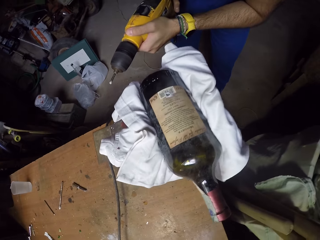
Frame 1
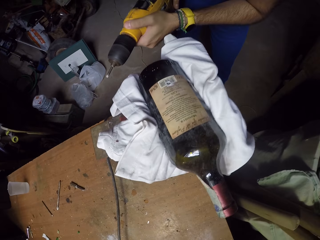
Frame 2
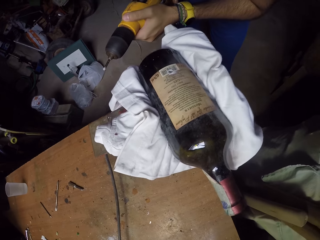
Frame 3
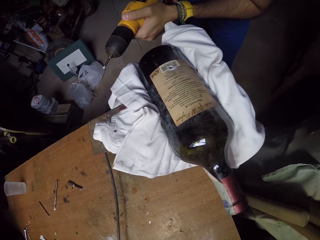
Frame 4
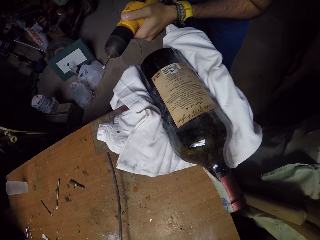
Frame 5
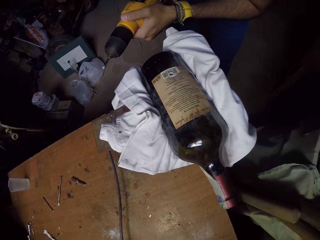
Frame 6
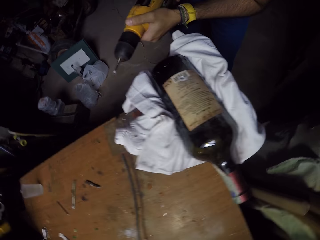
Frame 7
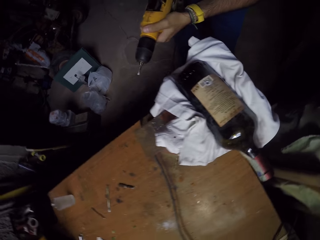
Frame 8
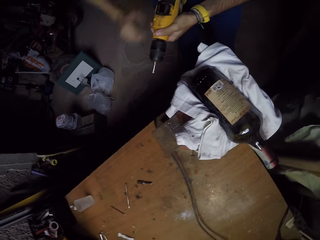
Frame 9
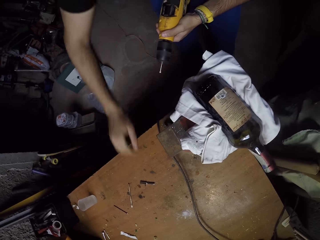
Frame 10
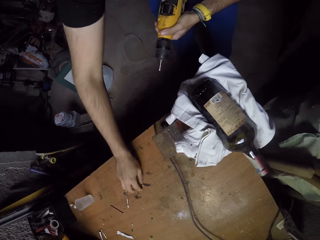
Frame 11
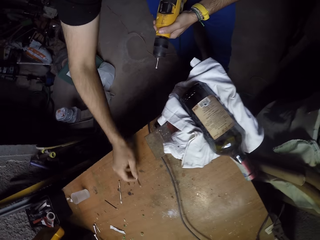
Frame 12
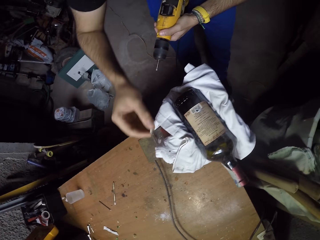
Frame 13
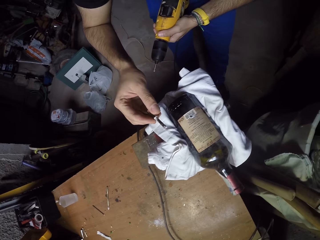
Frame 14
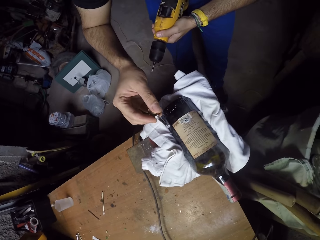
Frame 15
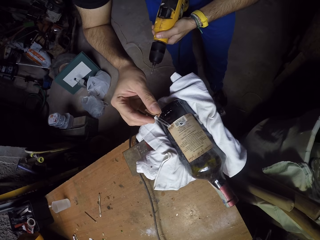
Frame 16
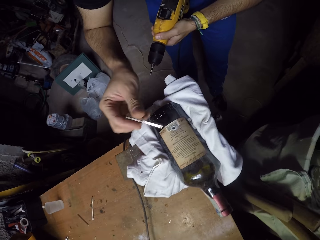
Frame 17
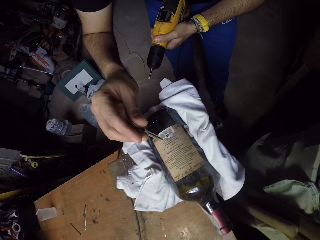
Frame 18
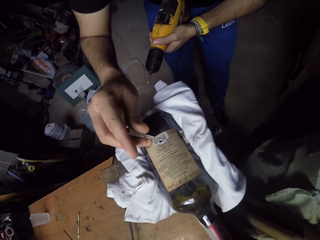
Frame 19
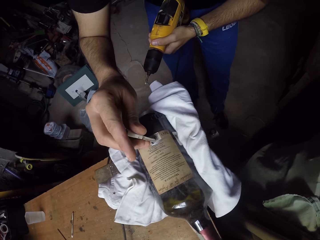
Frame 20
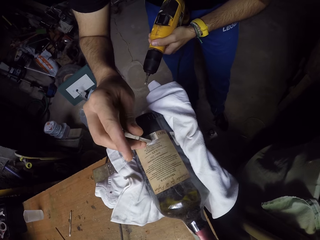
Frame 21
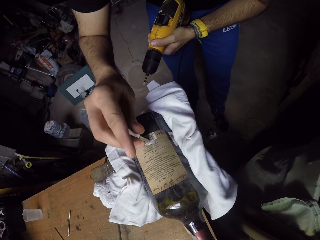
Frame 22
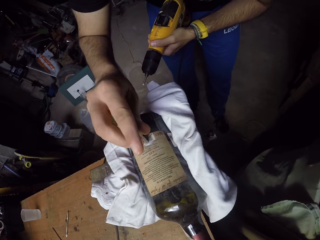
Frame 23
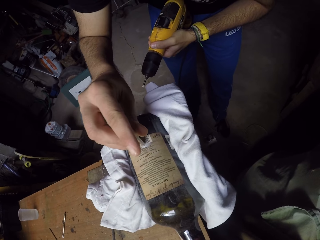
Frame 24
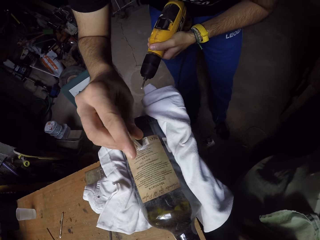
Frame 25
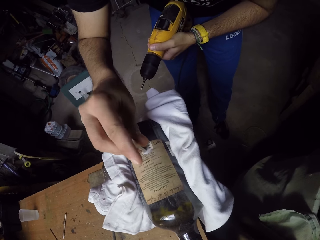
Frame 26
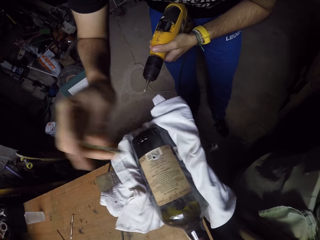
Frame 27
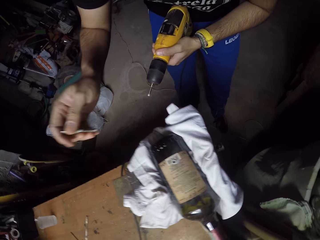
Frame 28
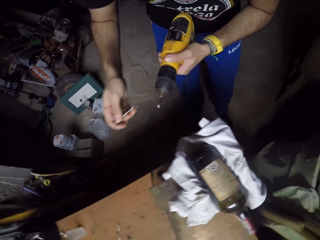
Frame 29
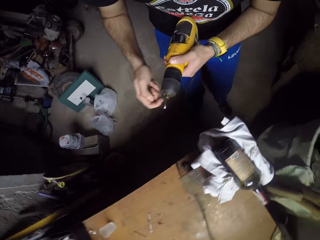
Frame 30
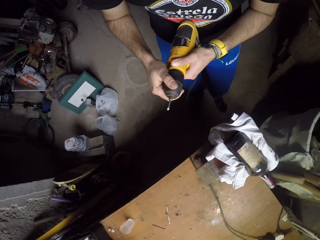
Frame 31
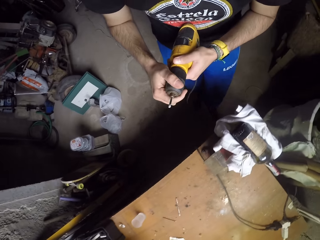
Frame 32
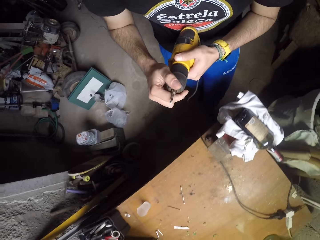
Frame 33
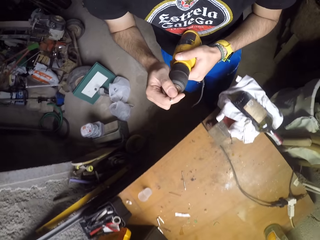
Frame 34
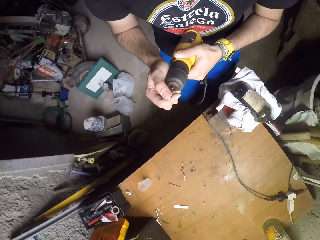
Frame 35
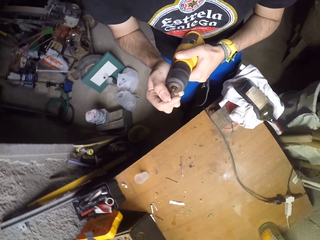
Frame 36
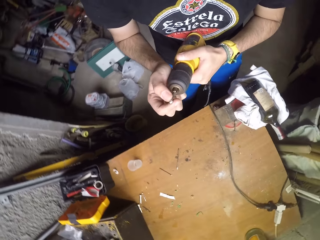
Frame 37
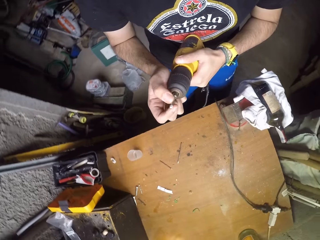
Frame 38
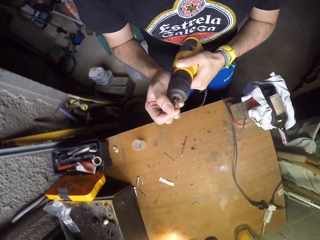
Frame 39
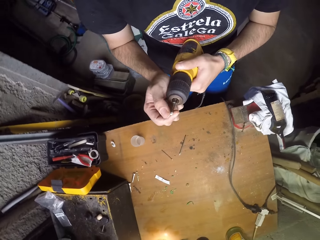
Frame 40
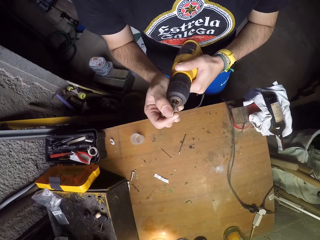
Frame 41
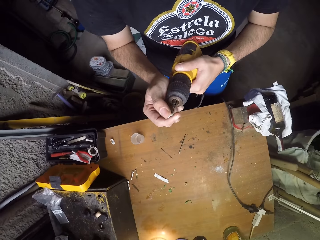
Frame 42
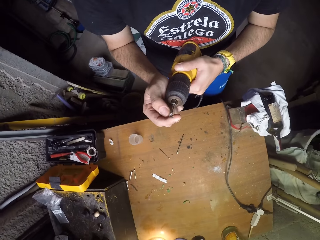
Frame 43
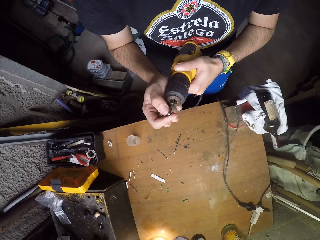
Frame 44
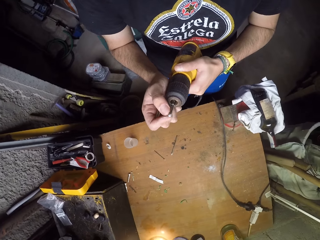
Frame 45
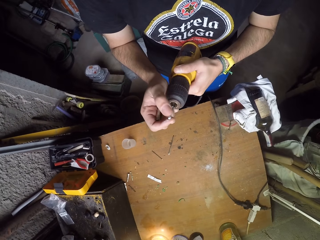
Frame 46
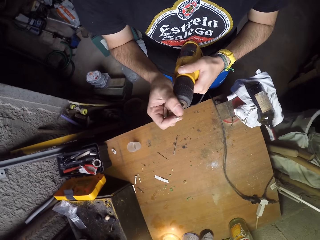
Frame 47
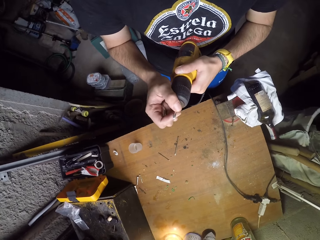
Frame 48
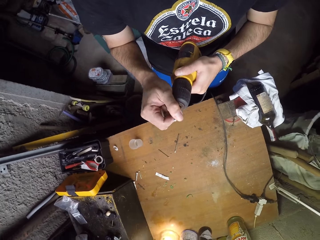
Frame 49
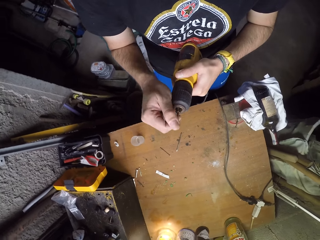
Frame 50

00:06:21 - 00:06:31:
The camera wearer looks closer. He picks up the drill bit from the table with his right hand. He inserts the drill bit into the hole on the bottle with his right hand. He rubs the drill bit of the drill with his right hand.

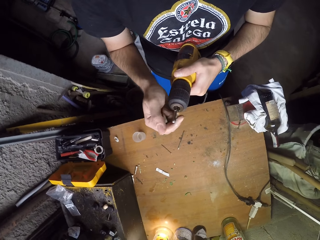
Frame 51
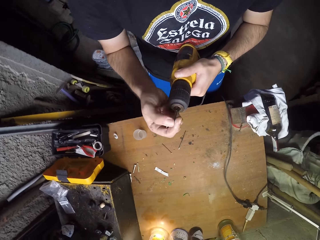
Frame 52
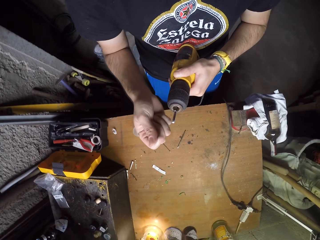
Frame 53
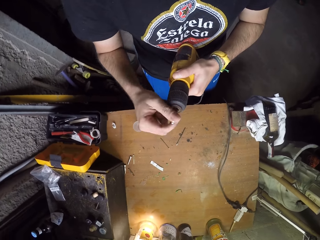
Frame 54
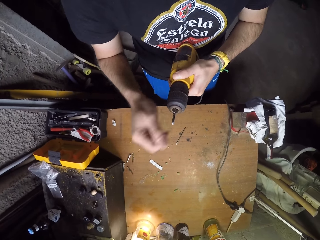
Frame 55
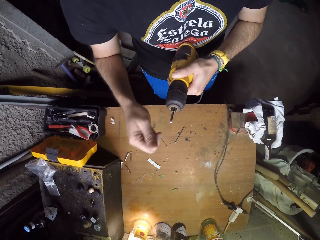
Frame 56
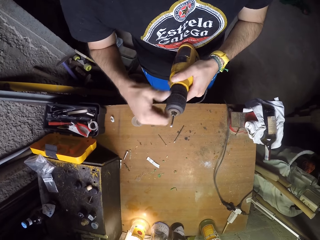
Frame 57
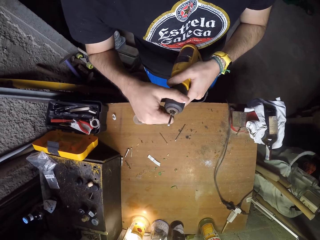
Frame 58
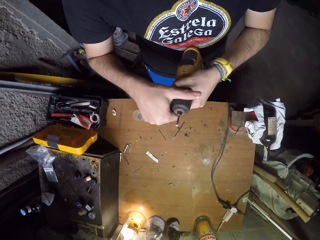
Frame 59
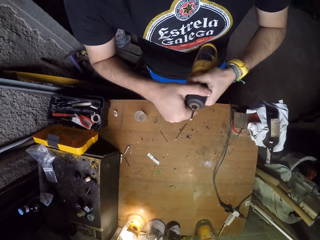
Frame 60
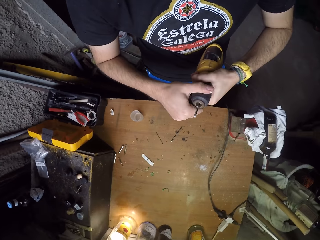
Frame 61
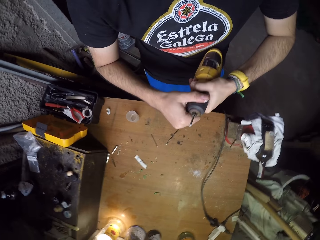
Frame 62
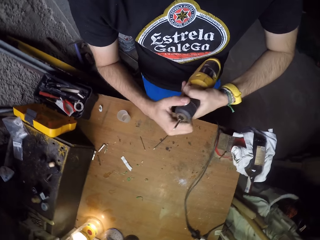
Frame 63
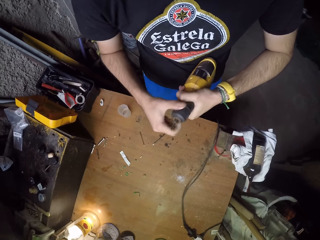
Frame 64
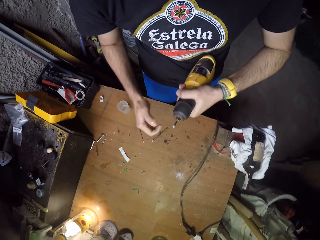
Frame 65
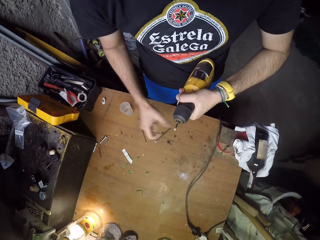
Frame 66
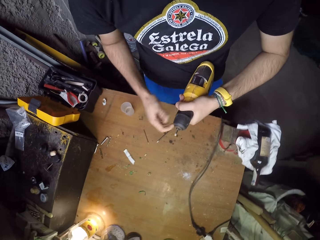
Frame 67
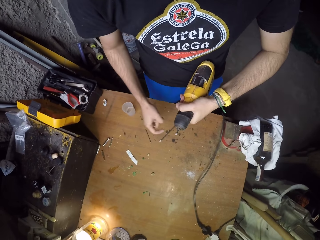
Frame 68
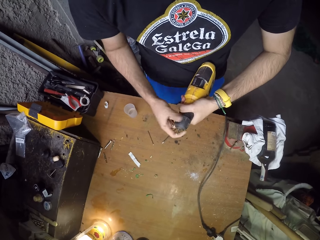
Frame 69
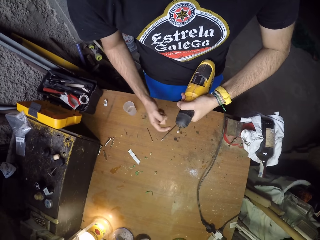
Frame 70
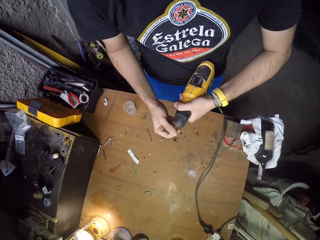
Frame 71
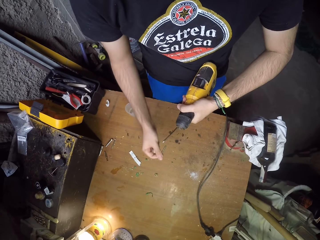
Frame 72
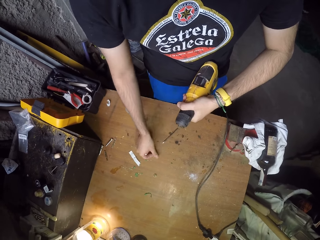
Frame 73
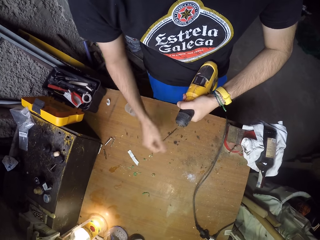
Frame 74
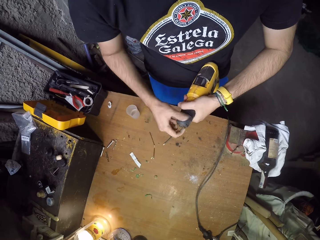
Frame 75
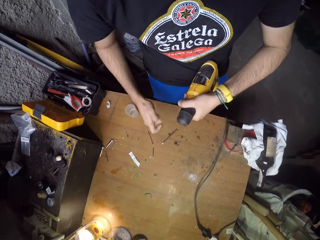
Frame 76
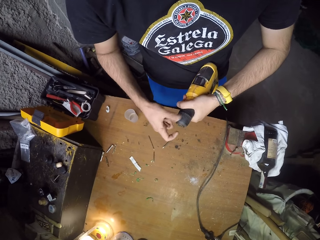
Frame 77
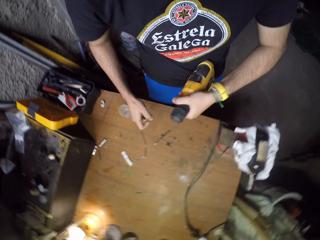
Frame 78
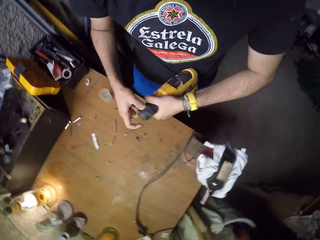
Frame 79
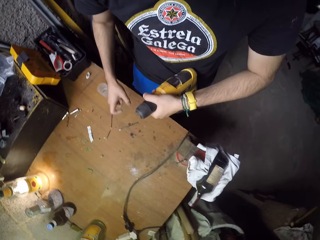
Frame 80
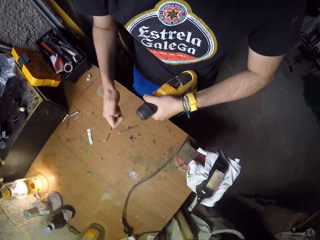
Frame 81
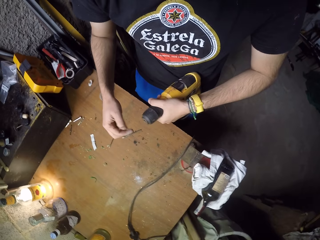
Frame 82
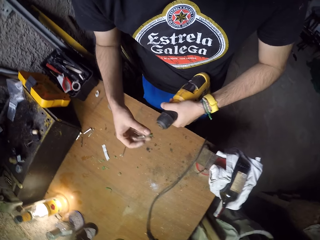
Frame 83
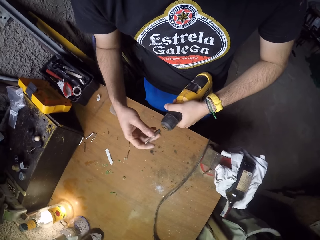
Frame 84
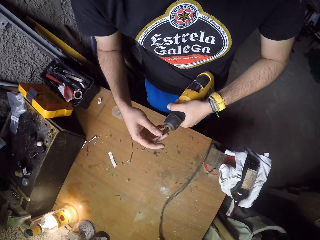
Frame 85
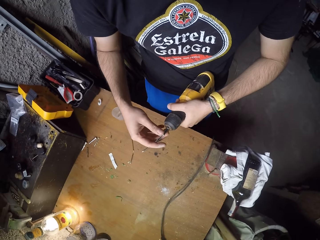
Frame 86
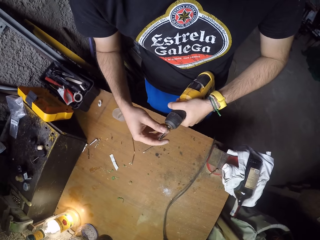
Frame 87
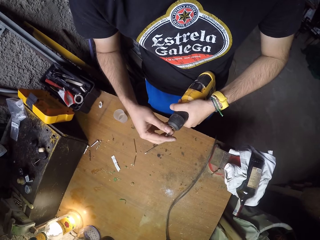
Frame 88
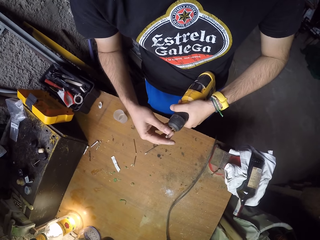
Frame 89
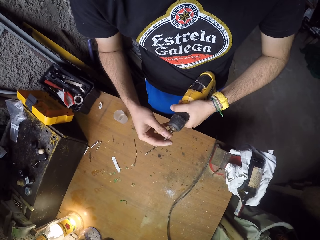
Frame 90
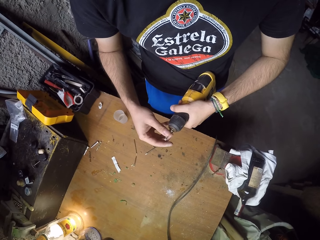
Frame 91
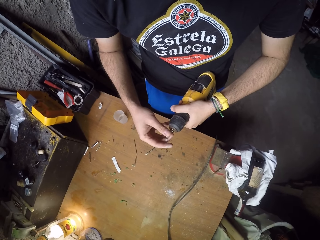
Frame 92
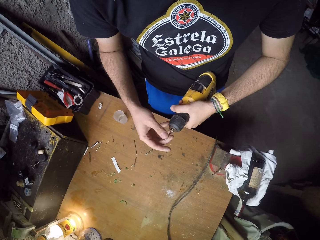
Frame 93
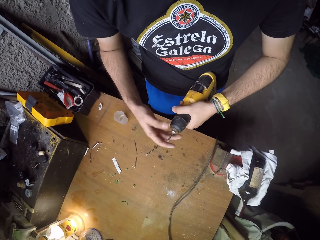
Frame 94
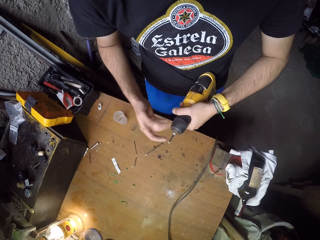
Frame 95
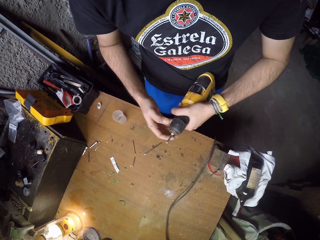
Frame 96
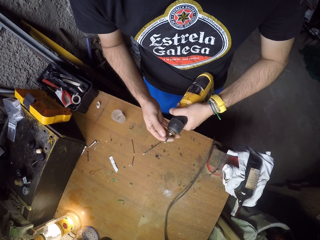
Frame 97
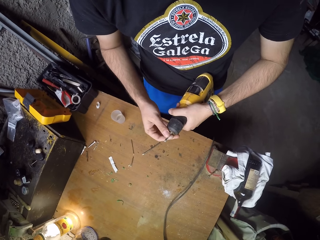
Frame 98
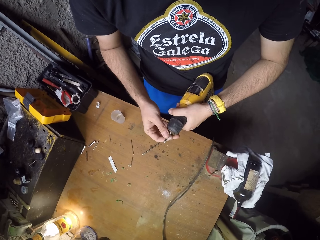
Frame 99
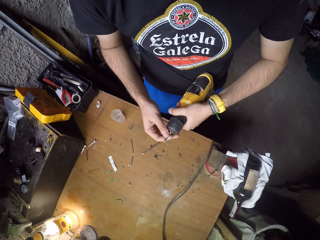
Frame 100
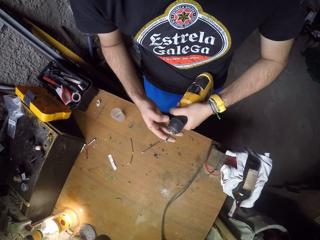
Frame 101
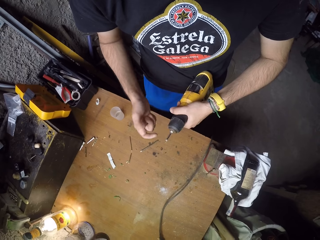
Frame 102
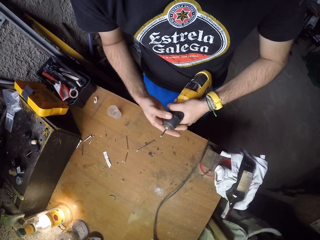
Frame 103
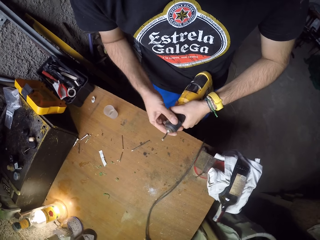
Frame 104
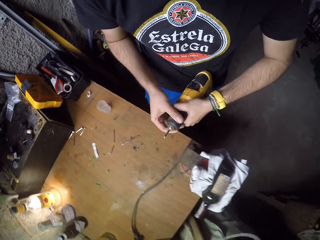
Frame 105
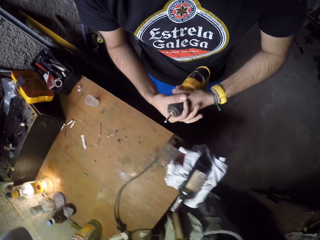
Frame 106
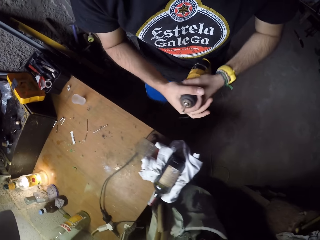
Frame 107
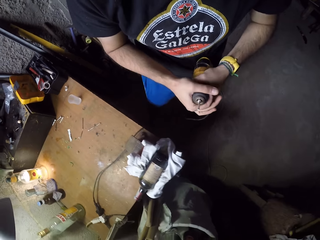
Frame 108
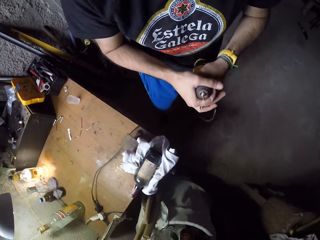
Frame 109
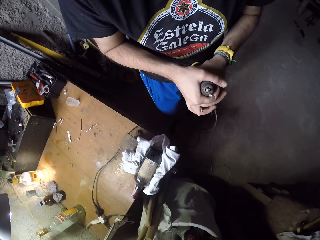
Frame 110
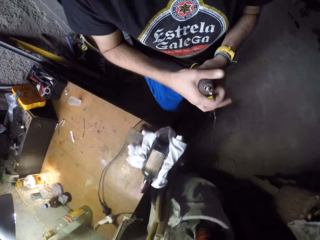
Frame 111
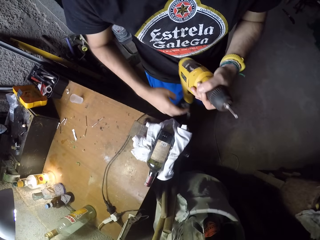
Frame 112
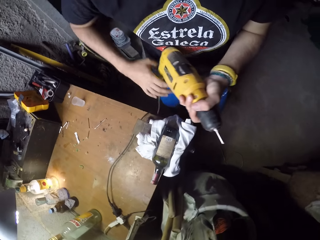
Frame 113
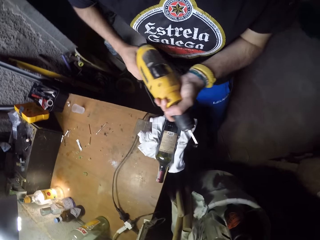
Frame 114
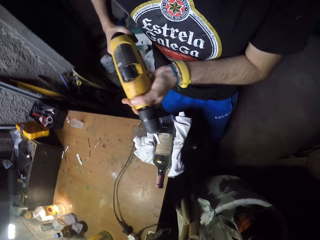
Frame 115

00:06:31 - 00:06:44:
The camera wearer unscrews the chuck of the drill with his right hand. He removes the drill bit from the drill with his right hand. He drops the drill bit on the table with his right hand. He screws the chuck of the drill with his right hand. He inserts the drill bit into the chuck of the drill with his right hand. He screws the chuck of the drill with his right hand. He adjusts the drill bit of the drill with his right hand. He screws the chuck of the drill with his right hand.
